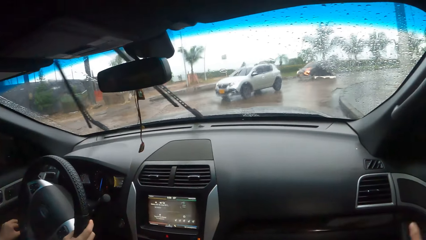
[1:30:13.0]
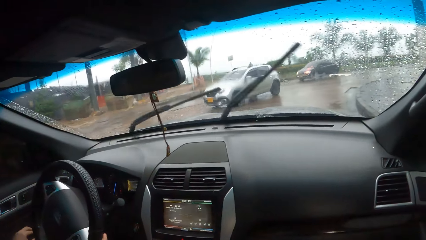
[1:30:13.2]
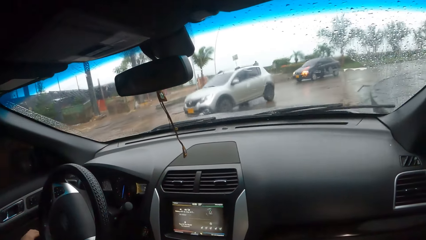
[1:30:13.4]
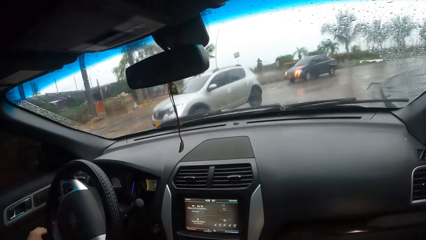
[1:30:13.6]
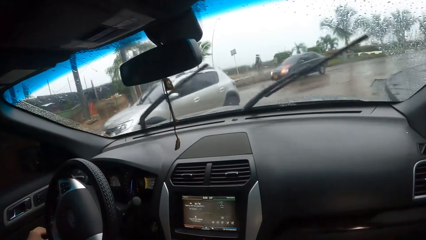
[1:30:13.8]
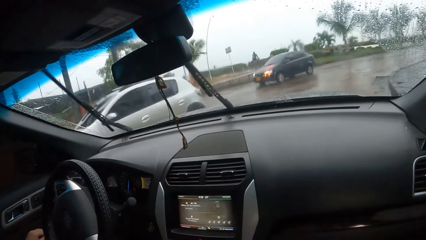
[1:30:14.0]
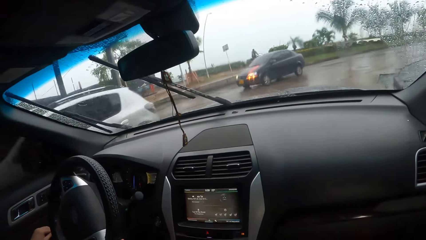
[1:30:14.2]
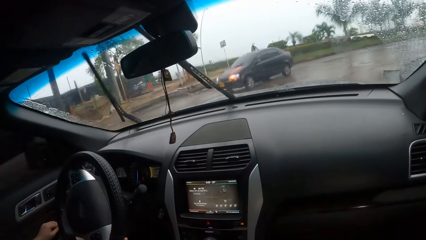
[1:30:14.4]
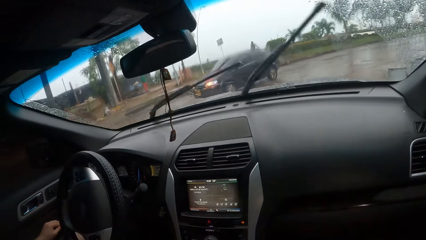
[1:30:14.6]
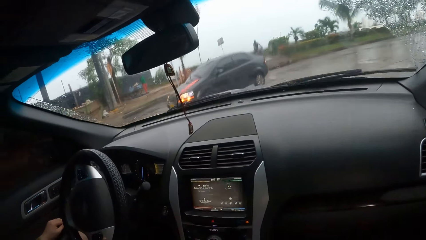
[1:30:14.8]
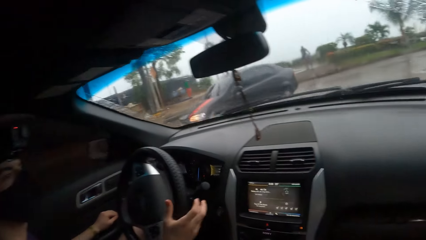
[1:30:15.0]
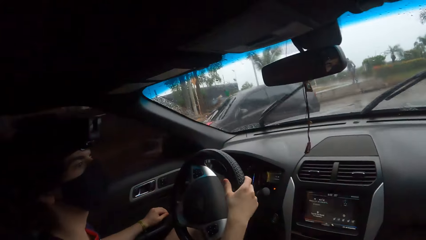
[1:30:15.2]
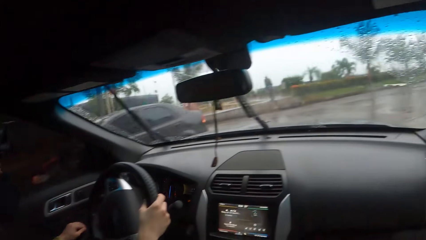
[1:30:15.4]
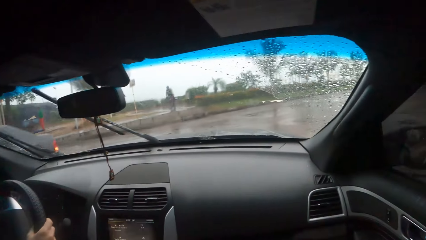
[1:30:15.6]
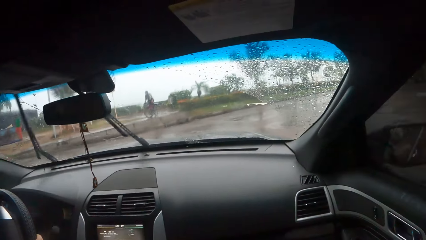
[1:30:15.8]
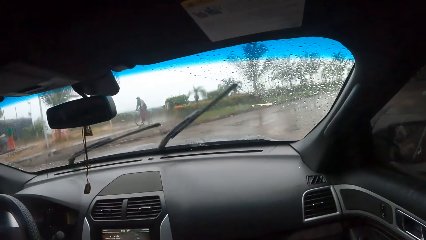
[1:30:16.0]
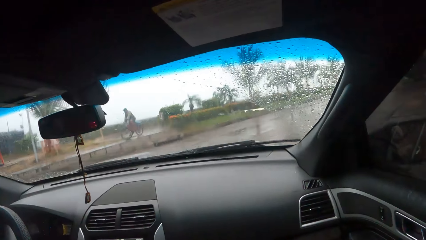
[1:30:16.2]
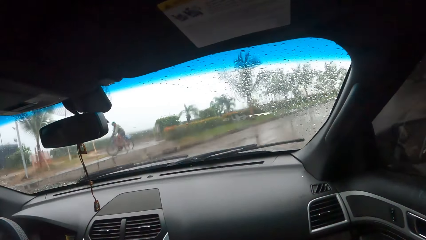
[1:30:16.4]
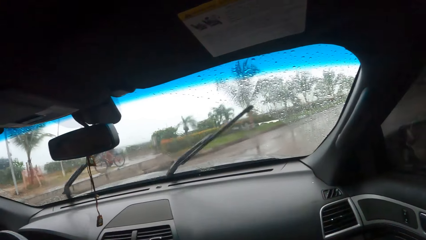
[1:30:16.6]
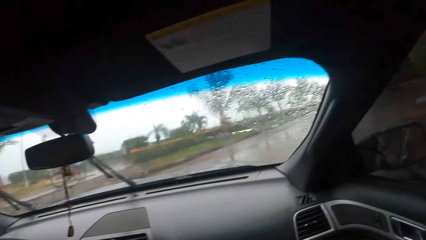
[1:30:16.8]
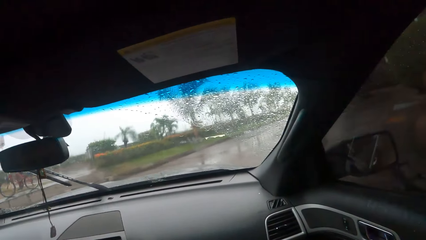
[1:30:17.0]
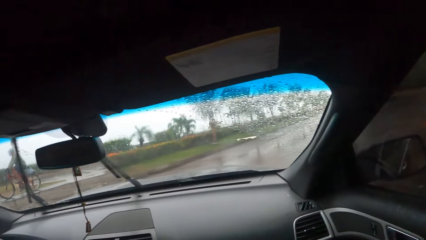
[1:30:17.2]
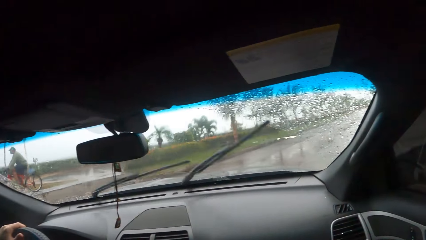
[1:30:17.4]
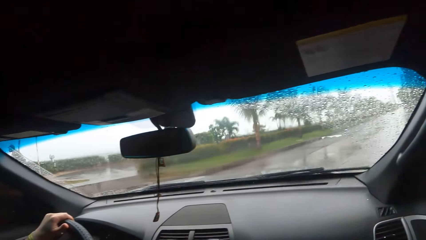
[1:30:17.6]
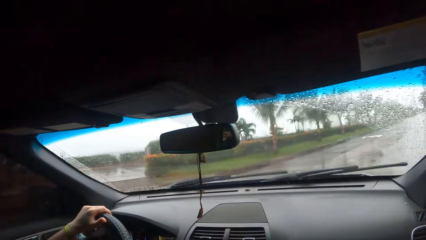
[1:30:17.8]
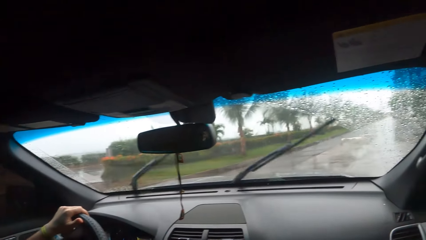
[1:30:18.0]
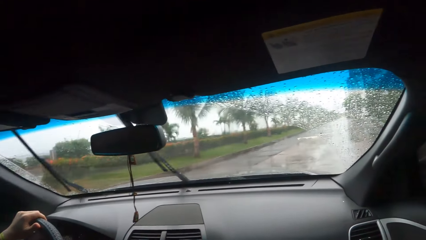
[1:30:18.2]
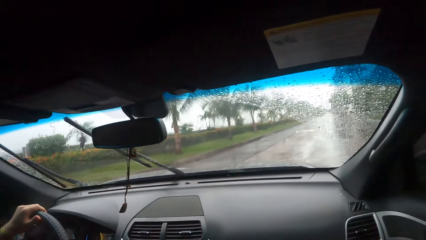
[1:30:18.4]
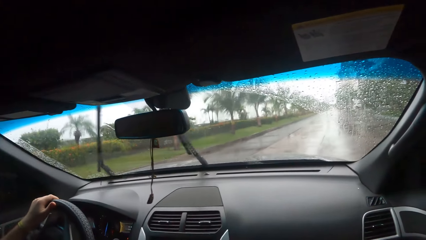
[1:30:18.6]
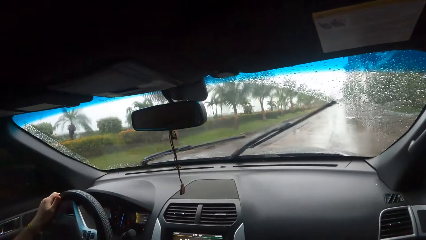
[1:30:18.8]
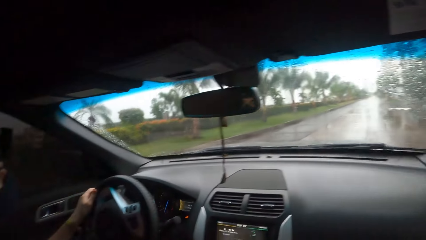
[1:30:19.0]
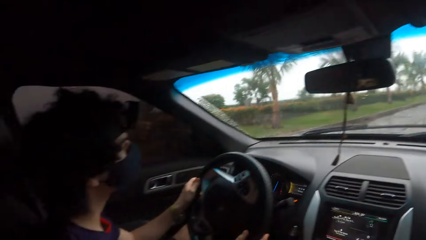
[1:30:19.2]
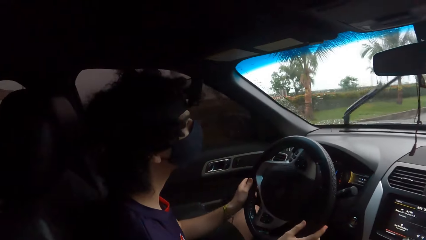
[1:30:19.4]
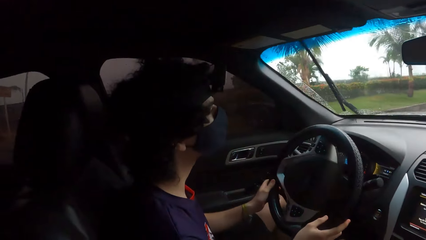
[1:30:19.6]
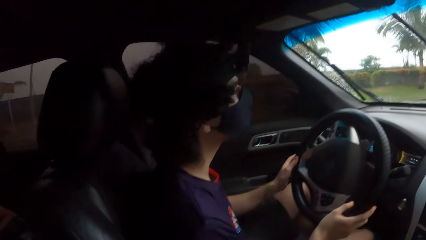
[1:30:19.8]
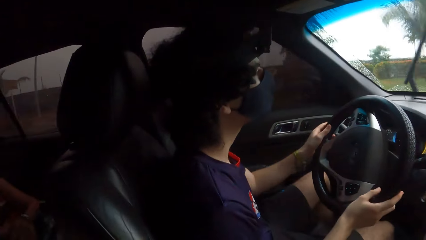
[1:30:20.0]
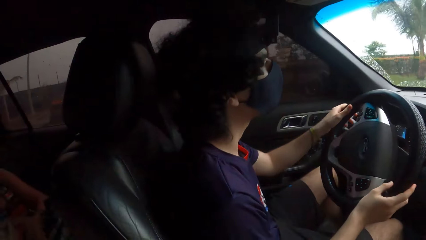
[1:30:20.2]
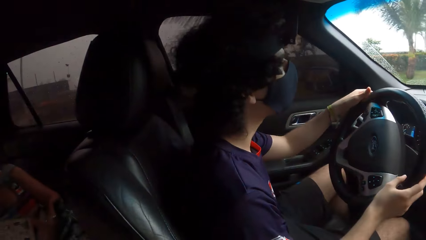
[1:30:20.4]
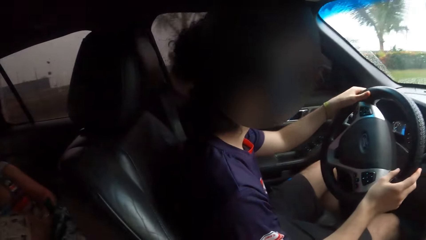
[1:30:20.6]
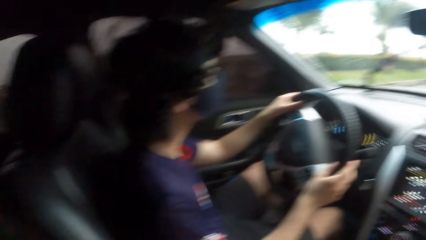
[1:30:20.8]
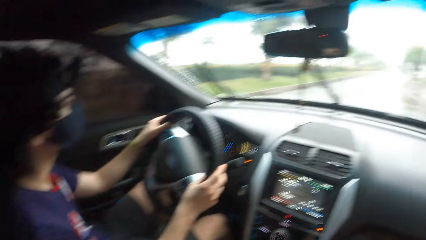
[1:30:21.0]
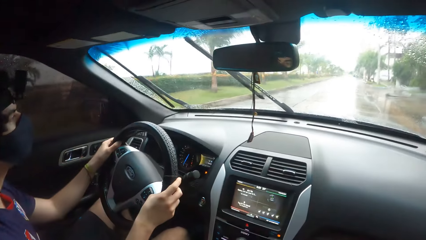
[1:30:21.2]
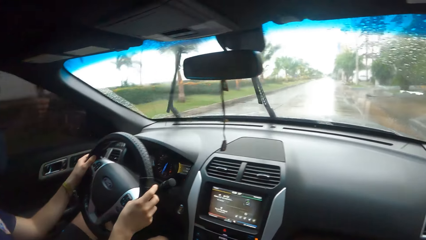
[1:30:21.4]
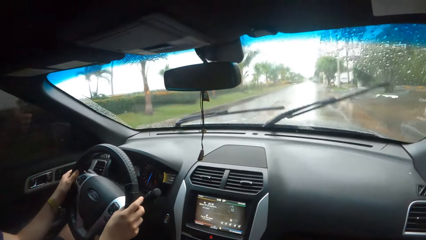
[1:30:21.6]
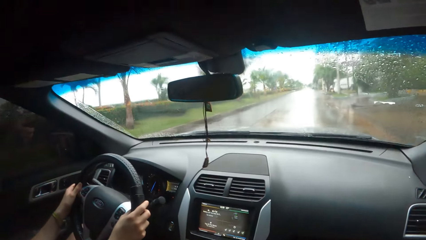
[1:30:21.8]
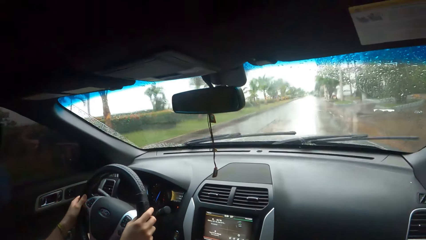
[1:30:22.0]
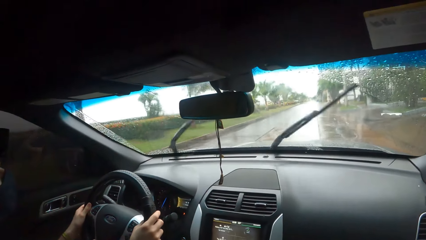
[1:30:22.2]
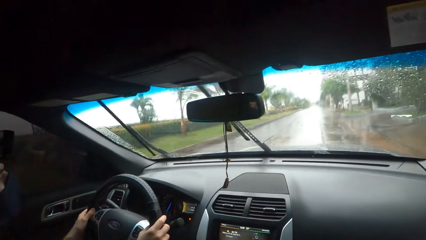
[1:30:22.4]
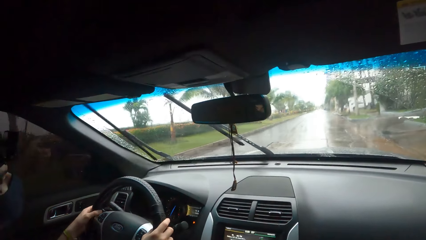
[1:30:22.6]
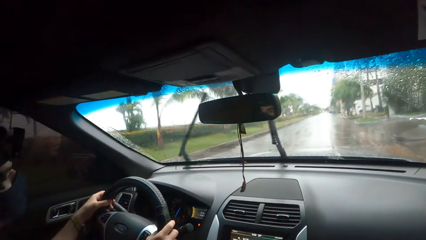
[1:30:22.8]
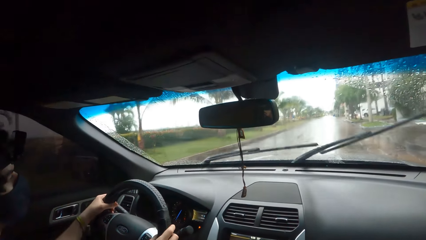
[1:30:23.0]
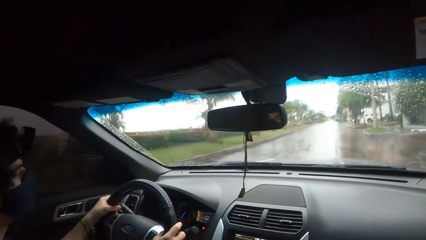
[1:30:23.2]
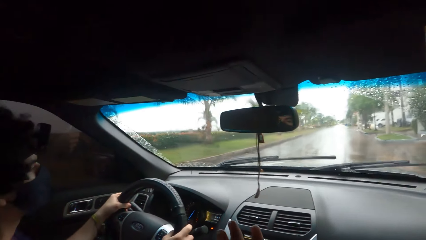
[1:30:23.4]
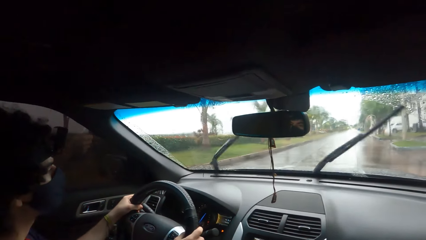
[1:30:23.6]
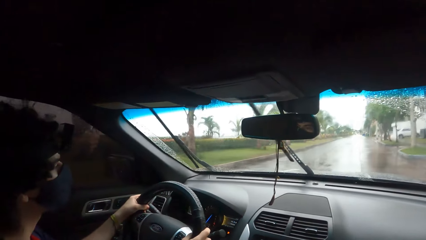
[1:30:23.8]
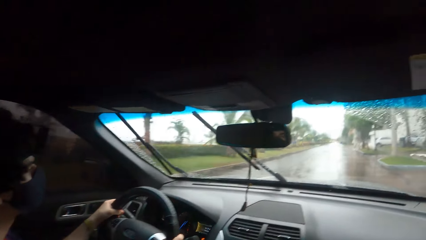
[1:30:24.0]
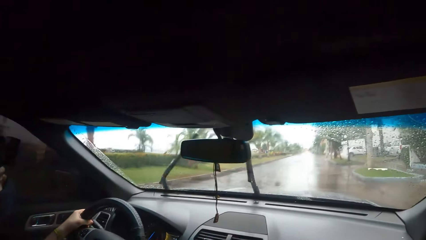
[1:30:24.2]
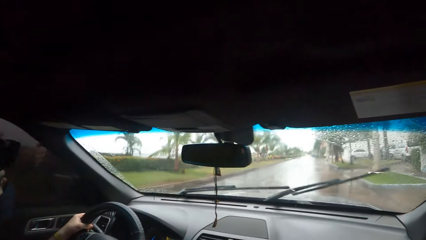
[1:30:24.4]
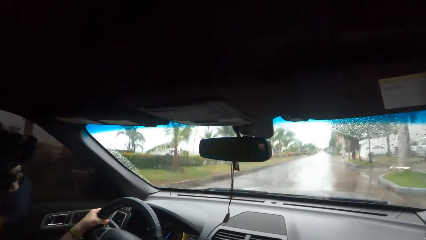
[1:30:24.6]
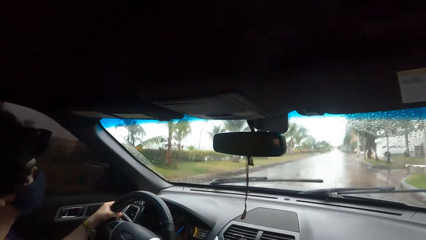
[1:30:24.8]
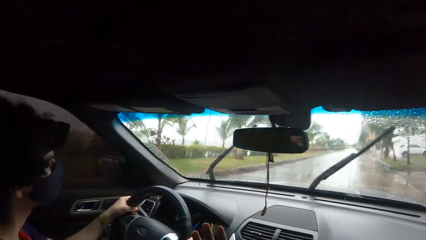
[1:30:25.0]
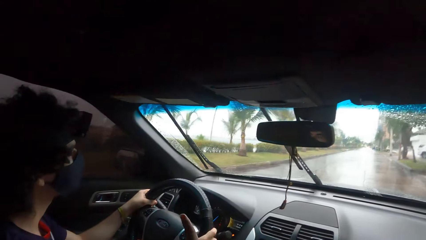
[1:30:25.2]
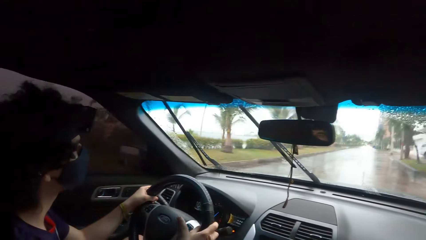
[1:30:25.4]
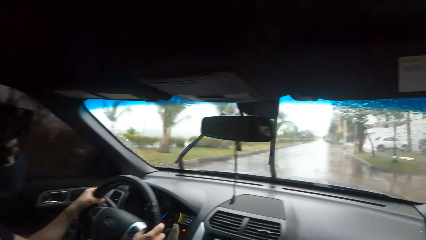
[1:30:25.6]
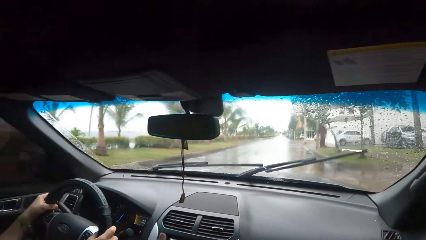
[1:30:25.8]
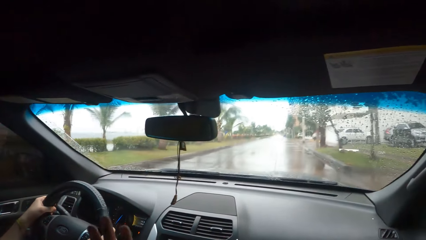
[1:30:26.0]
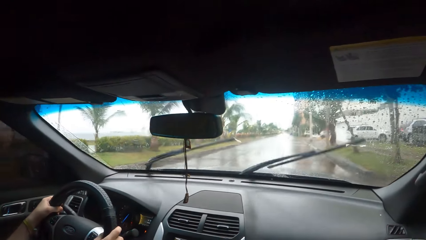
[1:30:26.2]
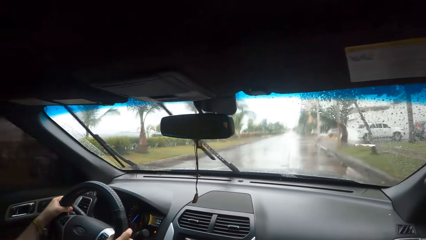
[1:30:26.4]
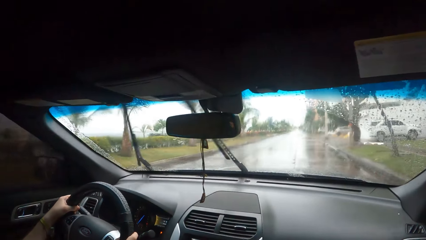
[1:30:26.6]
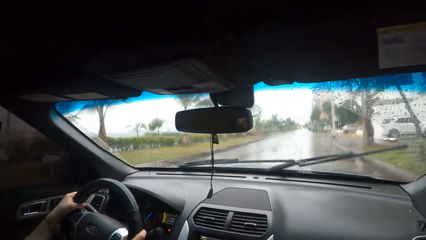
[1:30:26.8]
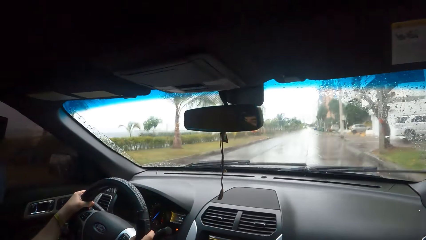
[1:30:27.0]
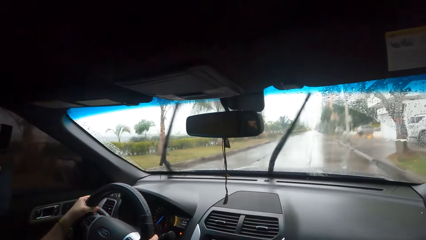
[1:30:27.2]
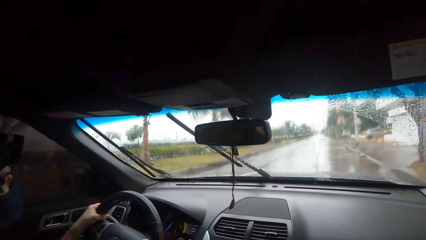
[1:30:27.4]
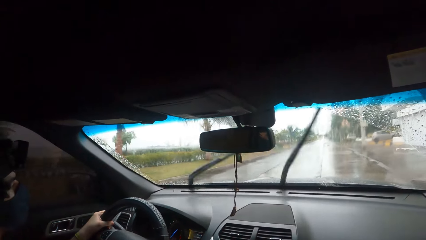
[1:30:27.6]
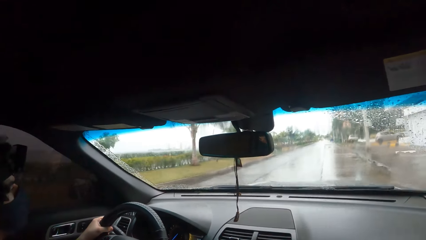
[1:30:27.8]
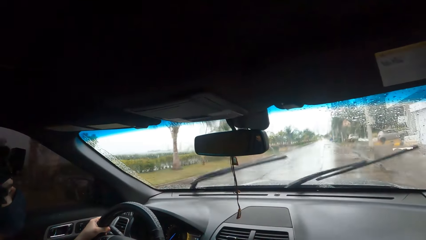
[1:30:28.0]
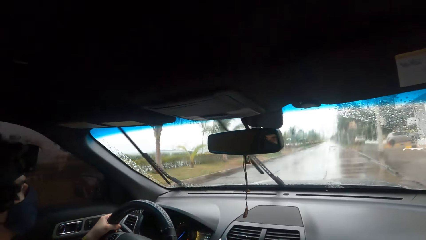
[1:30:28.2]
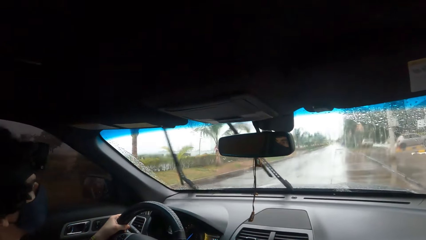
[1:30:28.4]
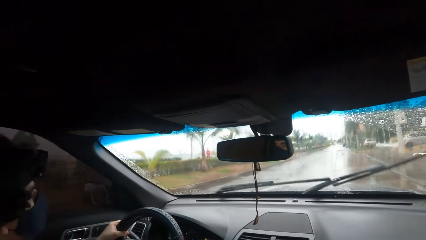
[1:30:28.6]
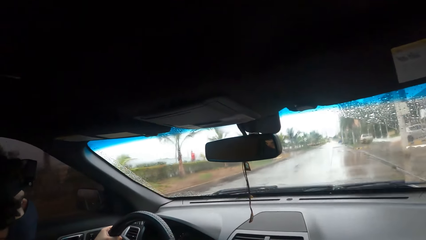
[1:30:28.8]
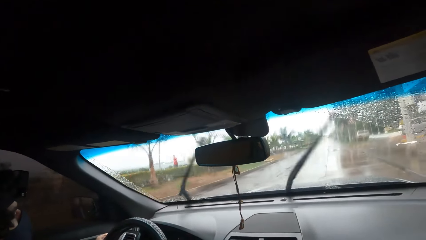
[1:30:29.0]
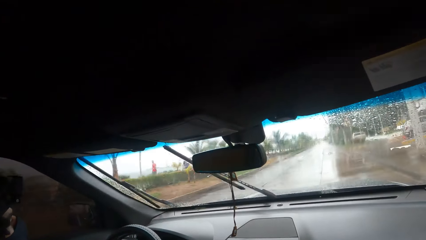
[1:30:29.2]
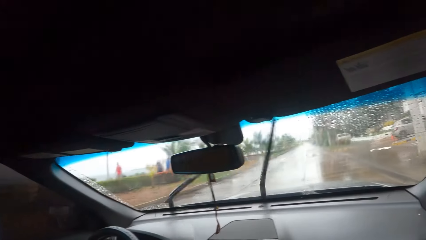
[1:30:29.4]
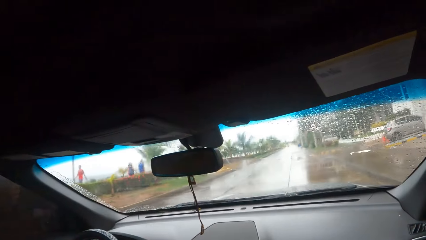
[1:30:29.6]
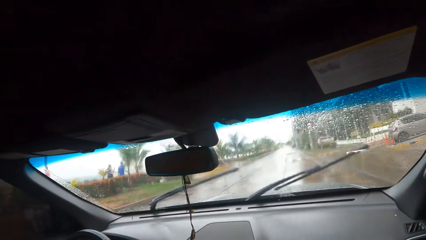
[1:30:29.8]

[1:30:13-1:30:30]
The camera wearer converses with a person. They look forward. They converse with the person. They look at the person. The person drives the car. The camera wearer looks forward. They look outside the car window. They look left. They look forward.
